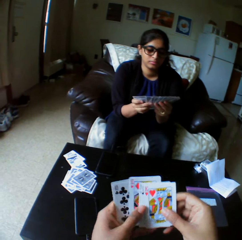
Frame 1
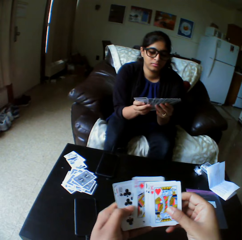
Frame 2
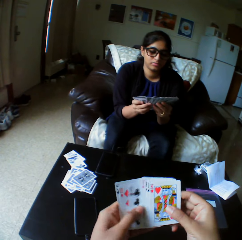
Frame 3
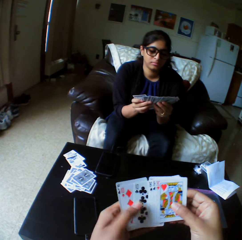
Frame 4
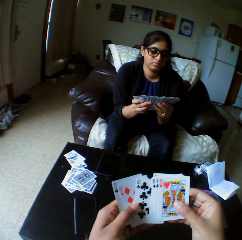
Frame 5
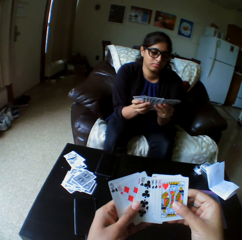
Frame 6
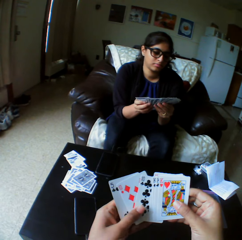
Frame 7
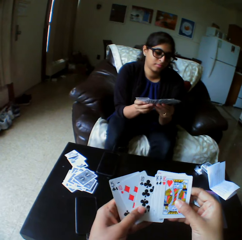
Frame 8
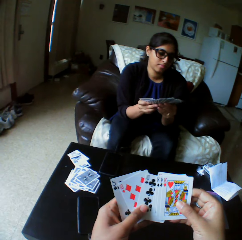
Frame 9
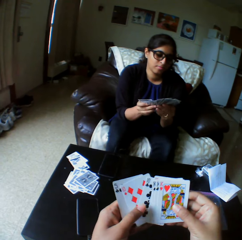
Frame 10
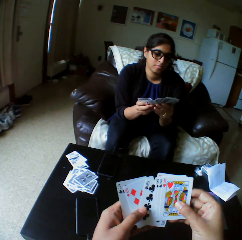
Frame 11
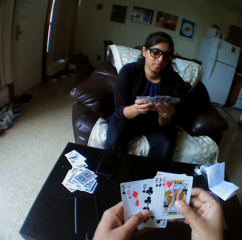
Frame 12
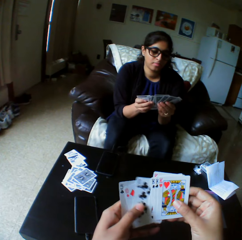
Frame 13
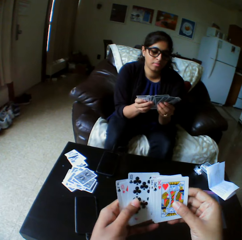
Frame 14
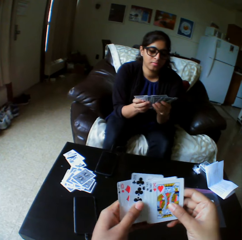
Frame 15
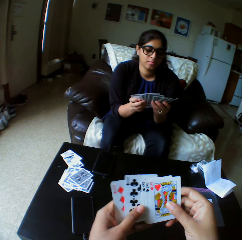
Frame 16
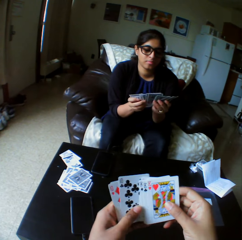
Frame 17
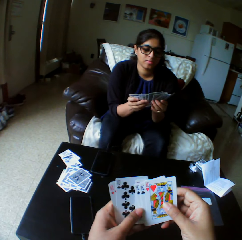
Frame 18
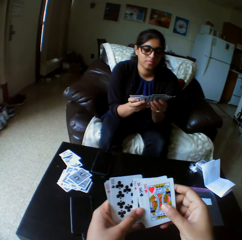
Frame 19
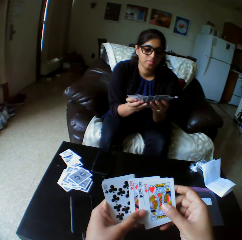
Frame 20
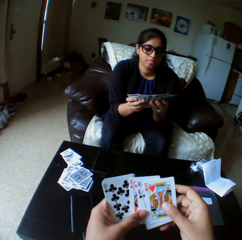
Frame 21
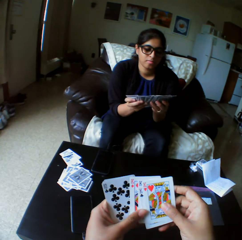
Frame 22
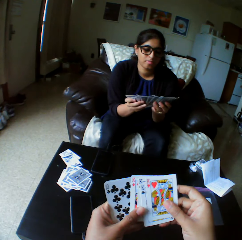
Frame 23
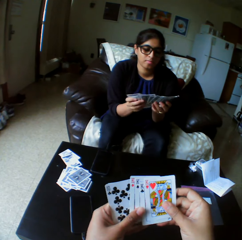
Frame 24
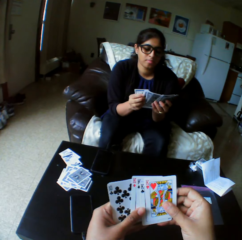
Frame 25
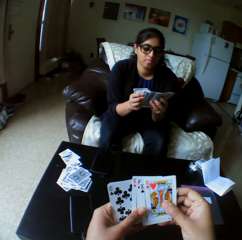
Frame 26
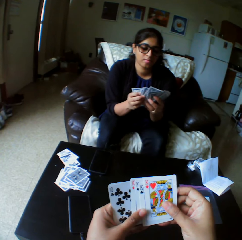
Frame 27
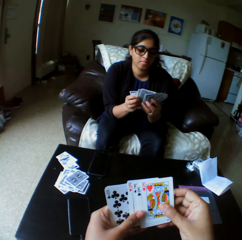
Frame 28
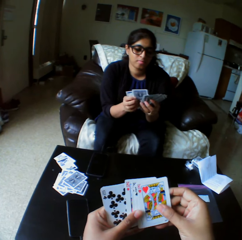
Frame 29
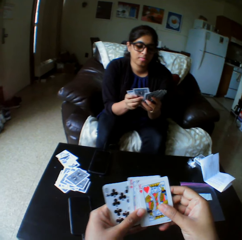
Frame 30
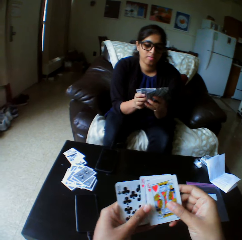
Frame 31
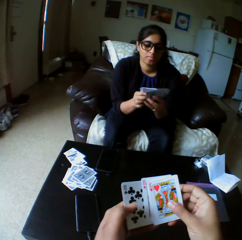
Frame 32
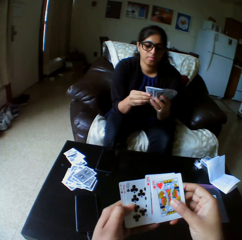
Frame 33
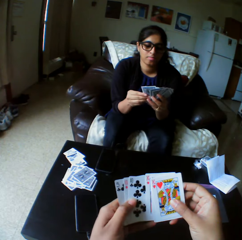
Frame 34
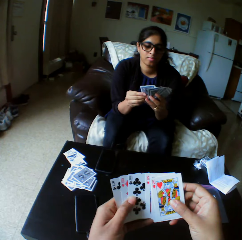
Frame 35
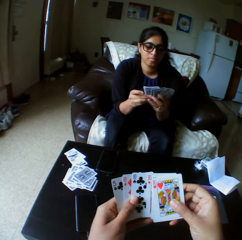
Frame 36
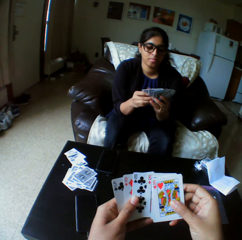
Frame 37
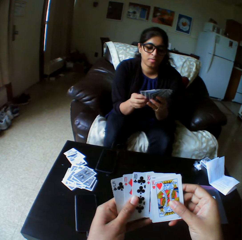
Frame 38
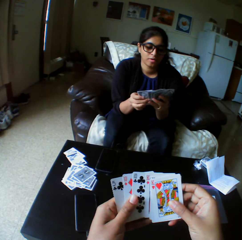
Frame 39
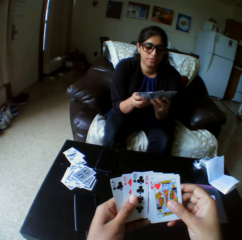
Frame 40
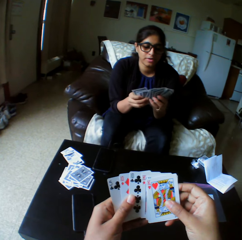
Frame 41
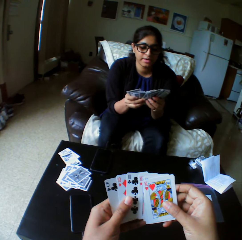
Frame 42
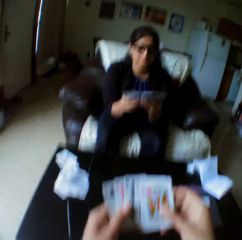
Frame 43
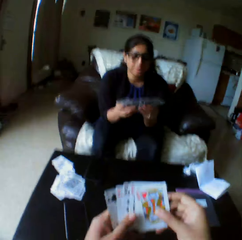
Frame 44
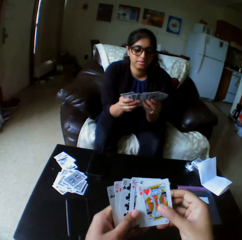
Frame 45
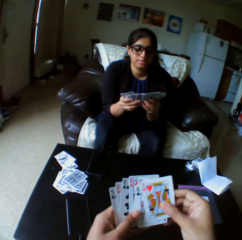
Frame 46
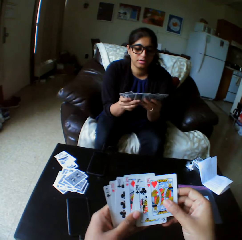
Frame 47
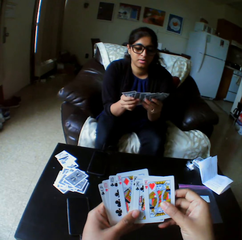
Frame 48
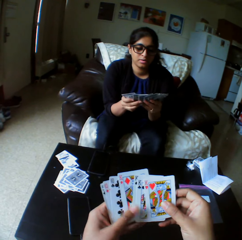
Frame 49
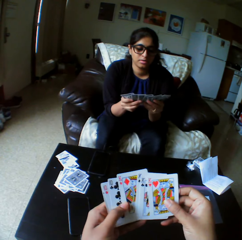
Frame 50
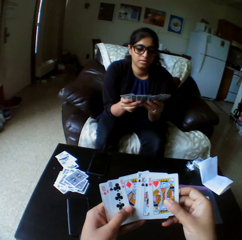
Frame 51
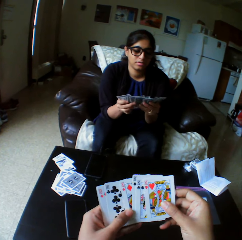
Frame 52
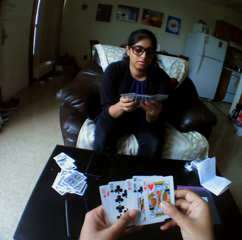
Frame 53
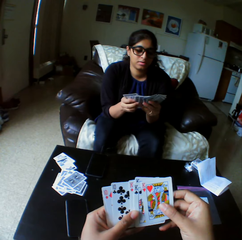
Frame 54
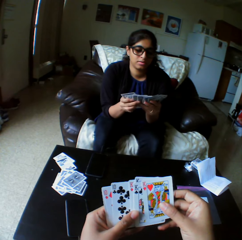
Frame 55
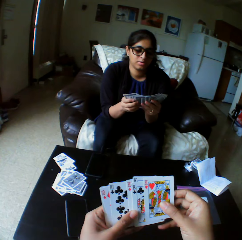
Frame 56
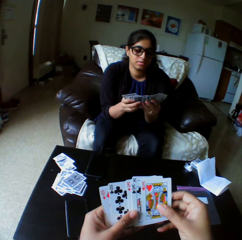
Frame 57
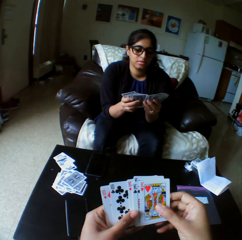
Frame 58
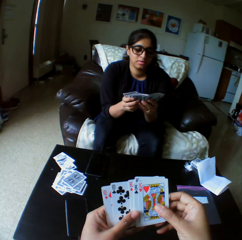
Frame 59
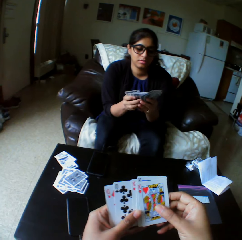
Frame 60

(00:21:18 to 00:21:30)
The camera wearer shuffles the card with both hands. They select the play cards. They look at the play cards.

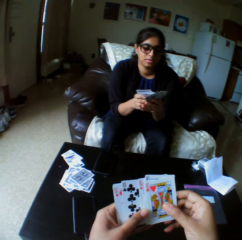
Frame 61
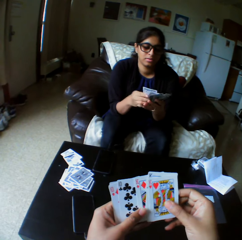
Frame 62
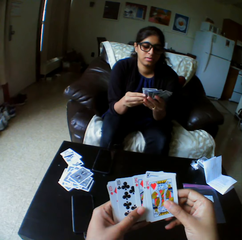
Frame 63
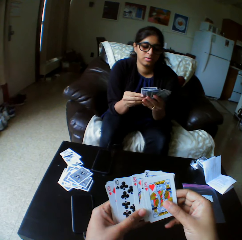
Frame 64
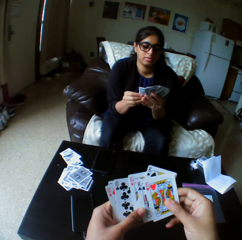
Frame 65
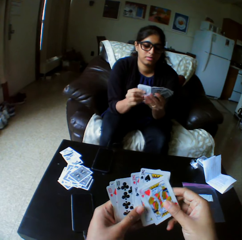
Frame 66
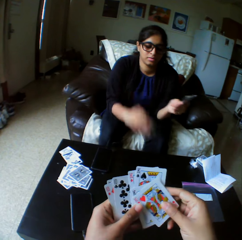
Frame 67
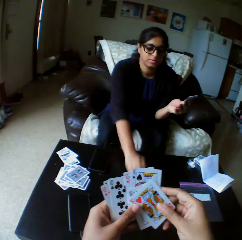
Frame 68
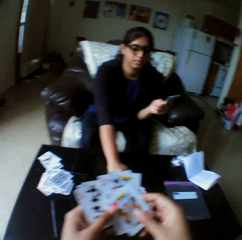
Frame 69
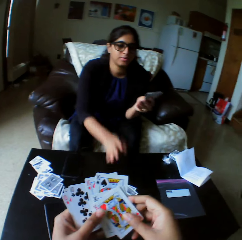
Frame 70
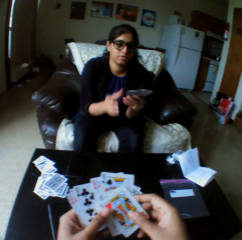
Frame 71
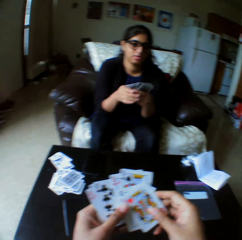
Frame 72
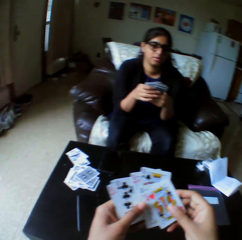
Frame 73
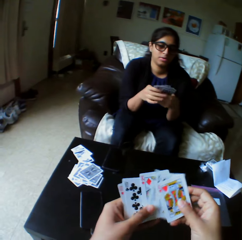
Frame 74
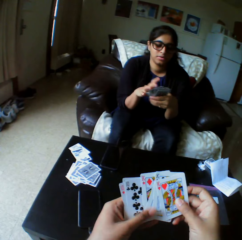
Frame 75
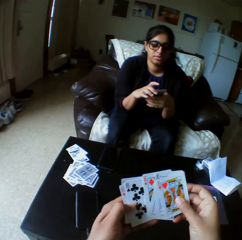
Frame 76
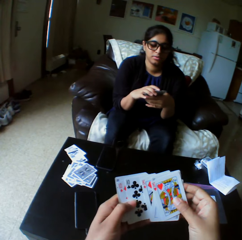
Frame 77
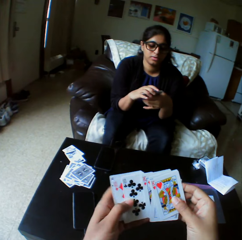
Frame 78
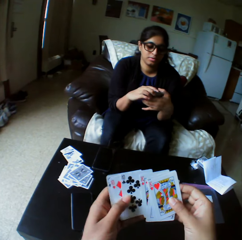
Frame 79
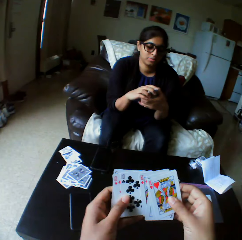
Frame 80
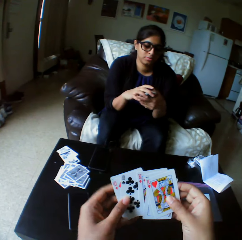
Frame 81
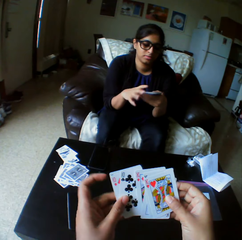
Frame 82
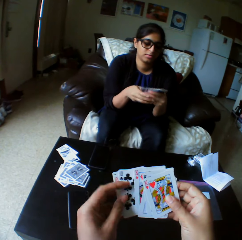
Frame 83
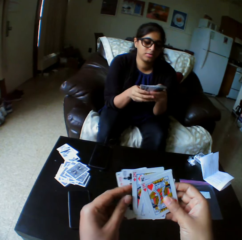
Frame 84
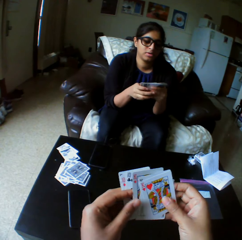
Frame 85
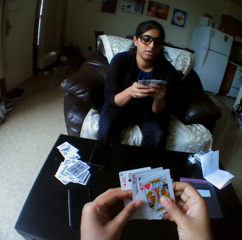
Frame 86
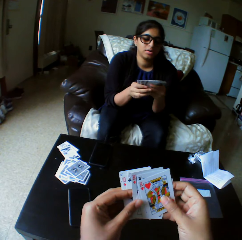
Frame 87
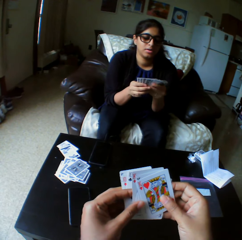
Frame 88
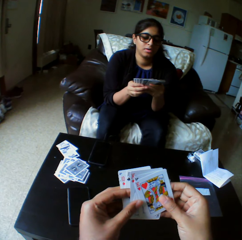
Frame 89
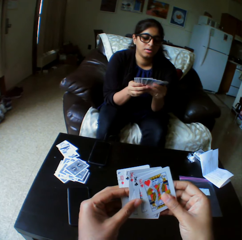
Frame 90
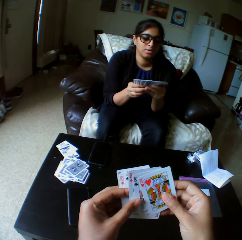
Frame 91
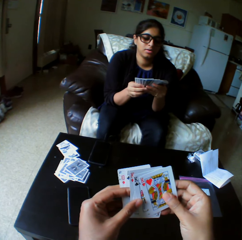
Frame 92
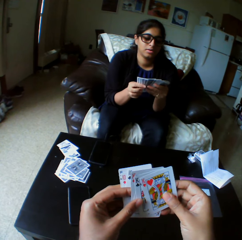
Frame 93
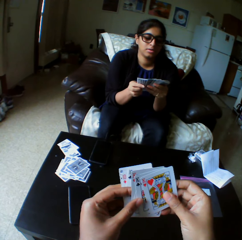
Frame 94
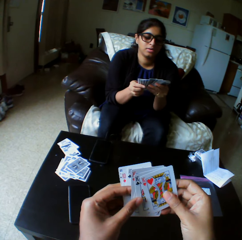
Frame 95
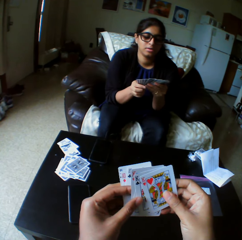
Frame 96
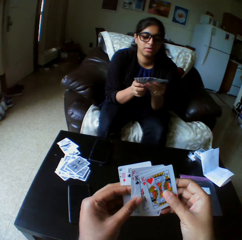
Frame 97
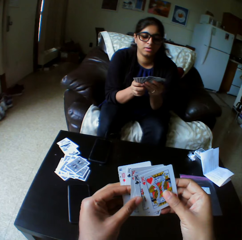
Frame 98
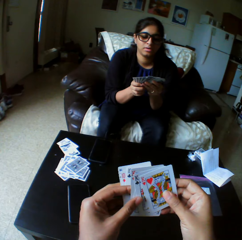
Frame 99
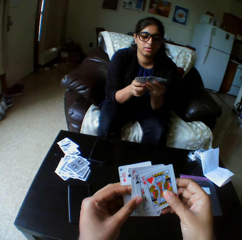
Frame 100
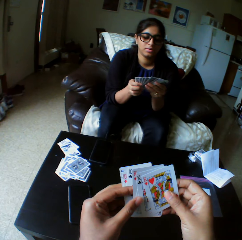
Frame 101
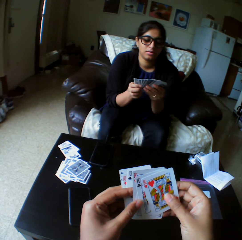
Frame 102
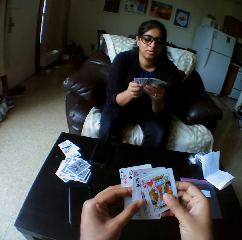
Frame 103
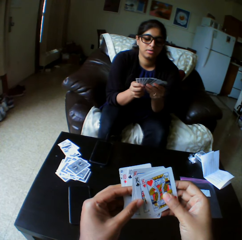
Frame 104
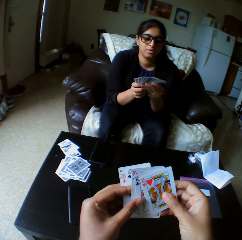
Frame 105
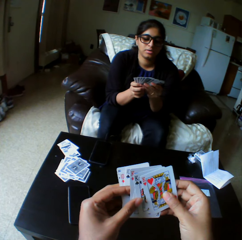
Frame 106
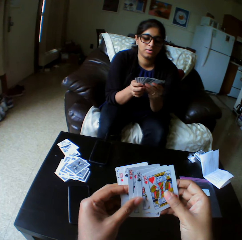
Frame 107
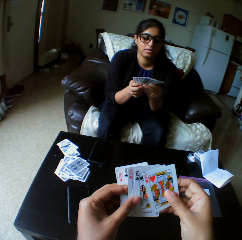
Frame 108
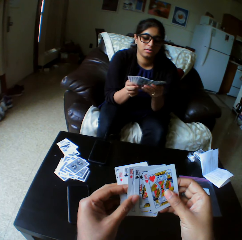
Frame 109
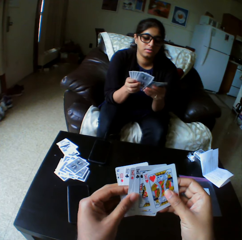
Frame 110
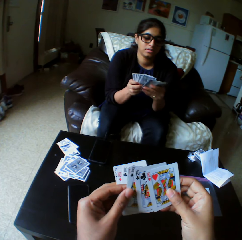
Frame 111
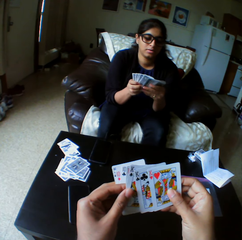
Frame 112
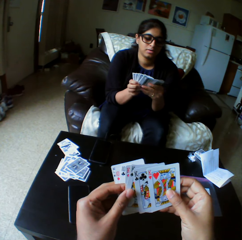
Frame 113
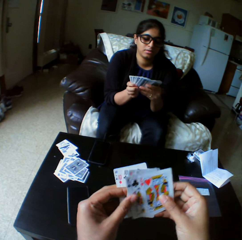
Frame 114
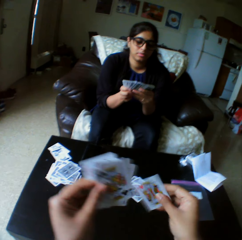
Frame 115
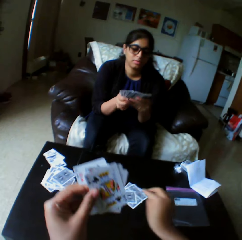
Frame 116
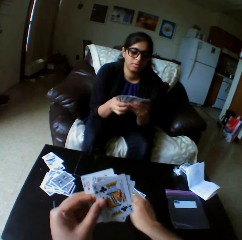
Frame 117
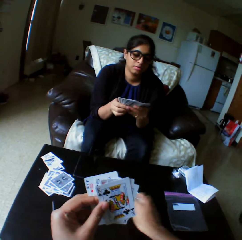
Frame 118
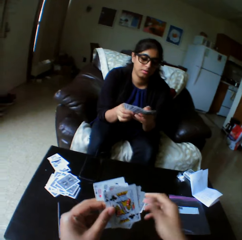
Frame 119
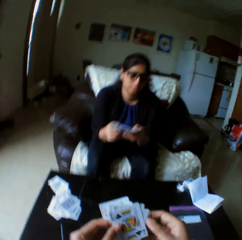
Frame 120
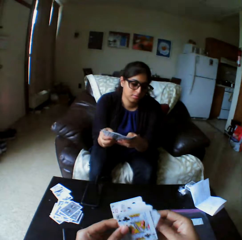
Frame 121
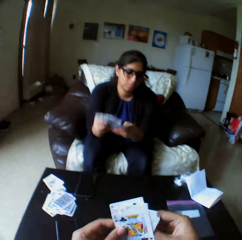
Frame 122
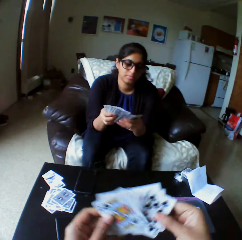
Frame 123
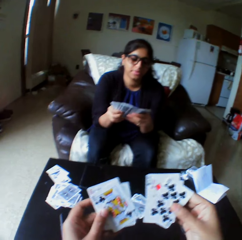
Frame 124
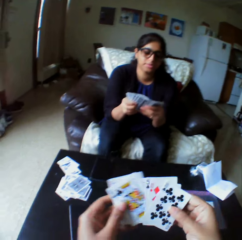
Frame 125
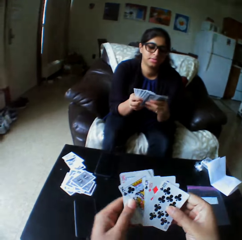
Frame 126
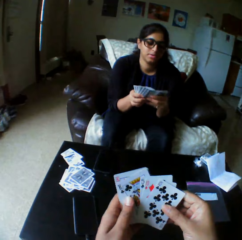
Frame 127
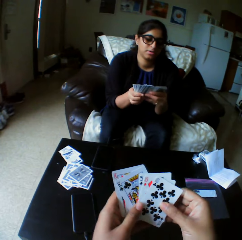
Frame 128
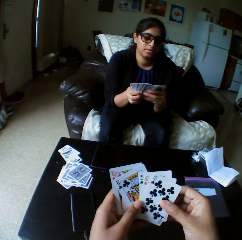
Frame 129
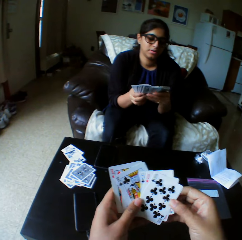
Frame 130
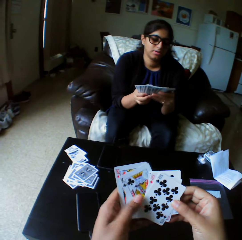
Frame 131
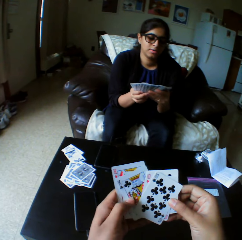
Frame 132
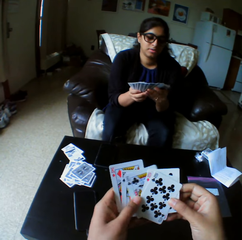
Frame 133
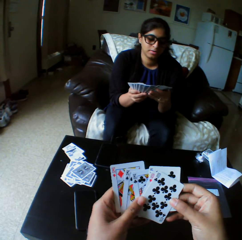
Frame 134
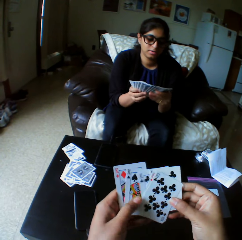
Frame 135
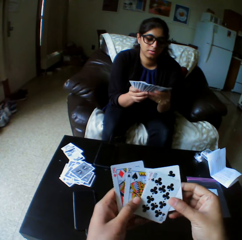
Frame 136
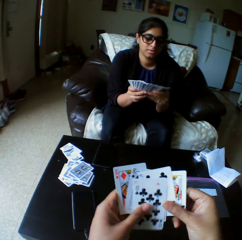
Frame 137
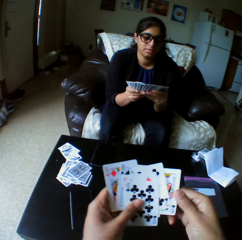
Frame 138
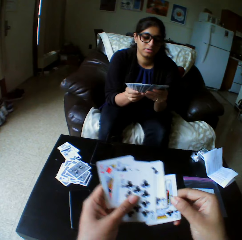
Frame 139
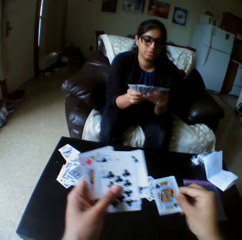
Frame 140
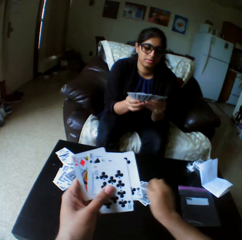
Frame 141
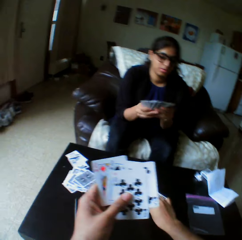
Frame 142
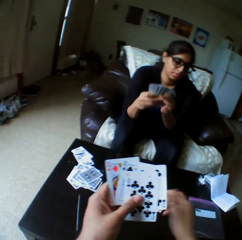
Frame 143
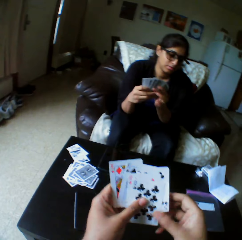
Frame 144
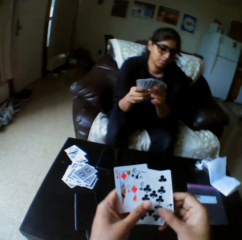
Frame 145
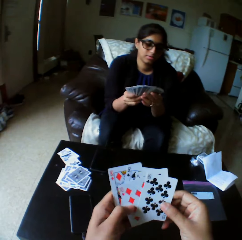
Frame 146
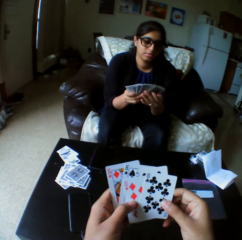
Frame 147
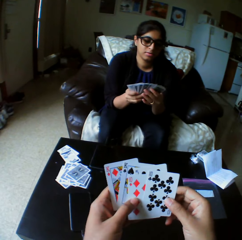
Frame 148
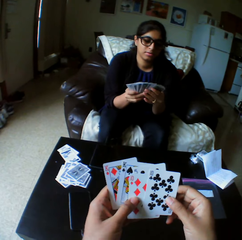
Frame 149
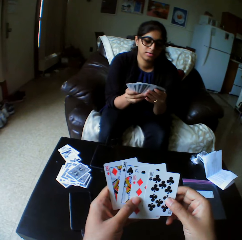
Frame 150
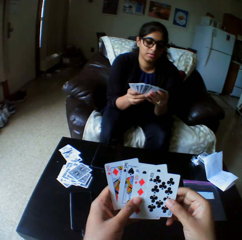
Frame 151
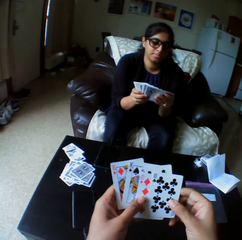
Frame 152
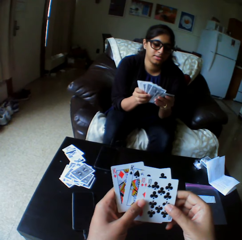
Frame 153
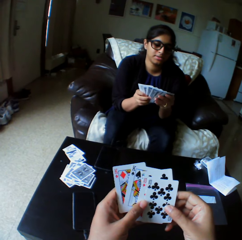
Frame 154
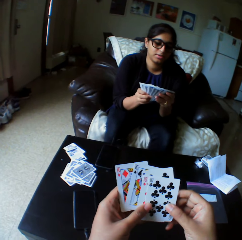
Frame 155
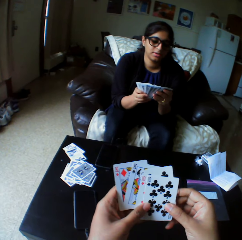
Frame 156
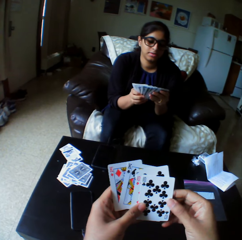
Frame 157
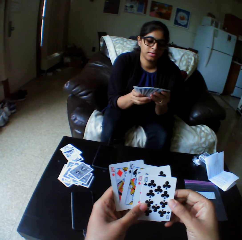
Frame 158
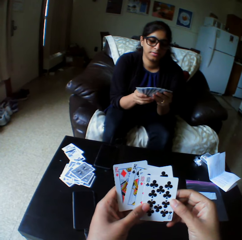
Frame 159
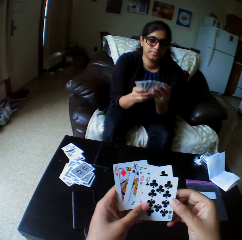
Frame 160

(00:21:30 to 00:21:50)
A woman drops cards with her right hand. The woman shuffles the cards with both hands. The woman selects the play cards. The camera wearer drops the cards with the right hand. They shuffle the card with both hands. They select the play cards. They drop the cards with the right hand. They shuffle the card with both hands.
